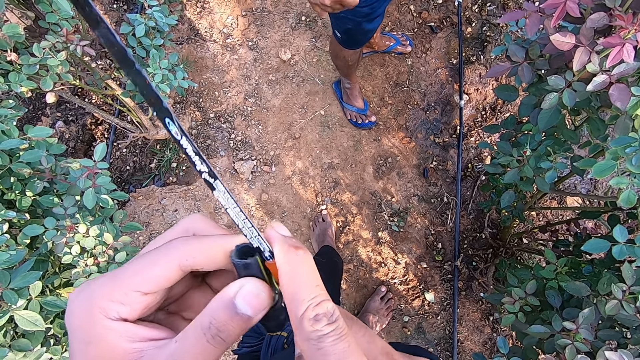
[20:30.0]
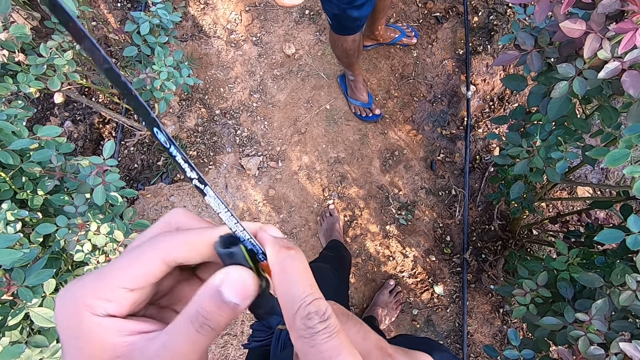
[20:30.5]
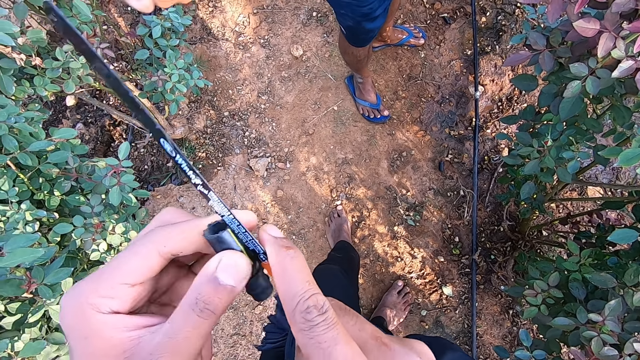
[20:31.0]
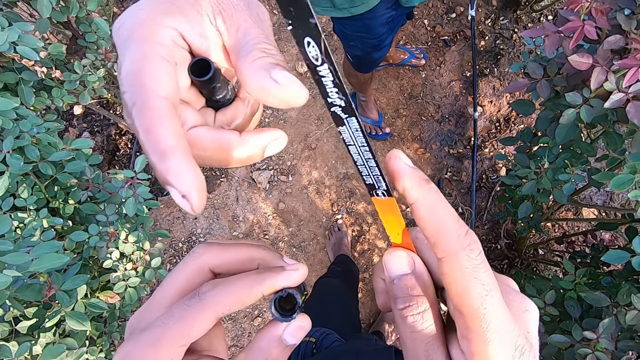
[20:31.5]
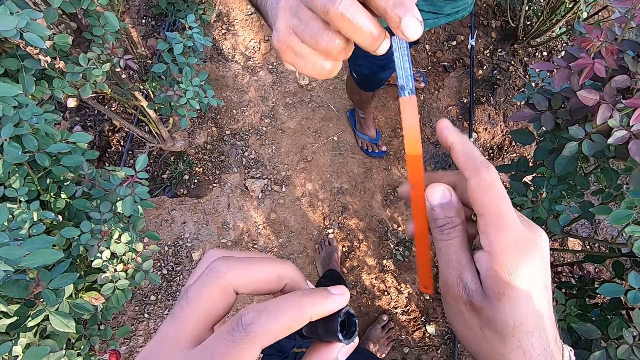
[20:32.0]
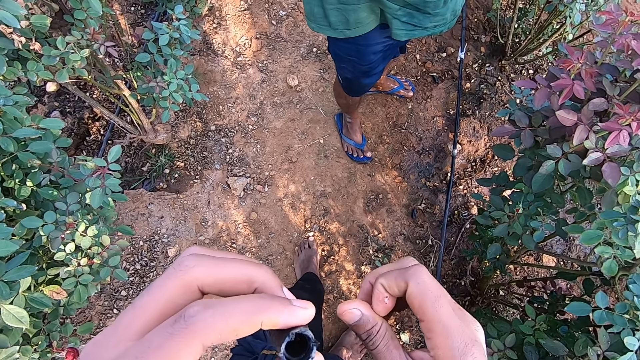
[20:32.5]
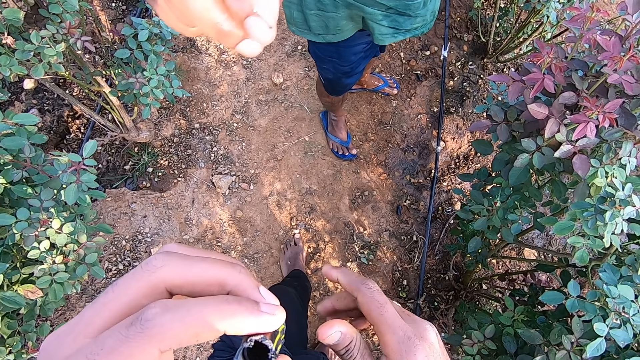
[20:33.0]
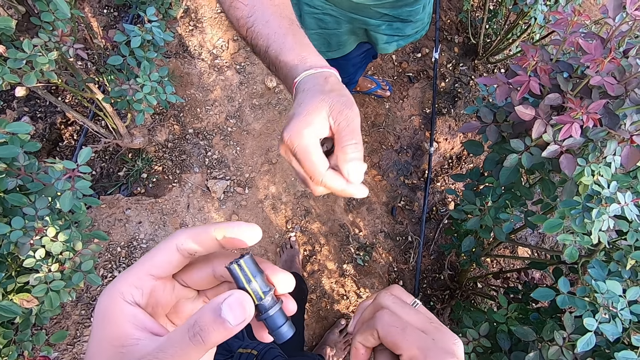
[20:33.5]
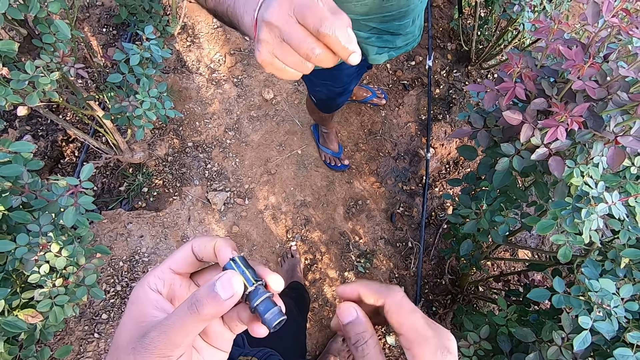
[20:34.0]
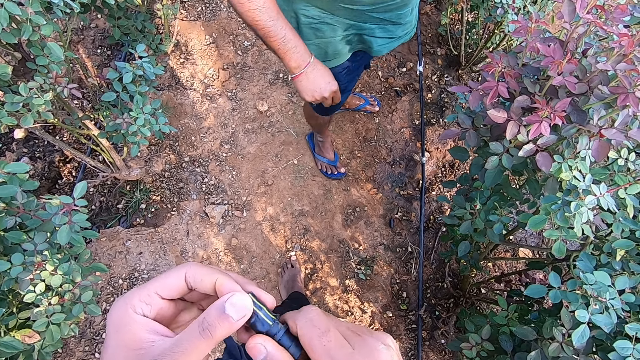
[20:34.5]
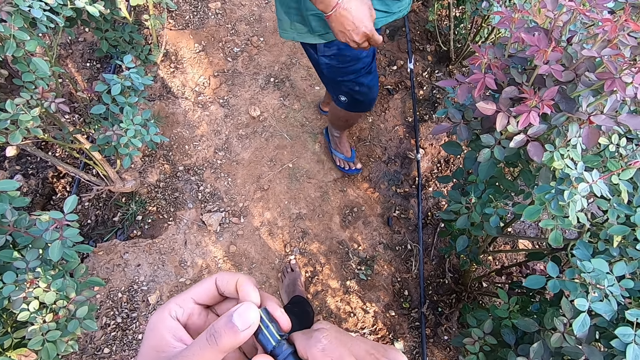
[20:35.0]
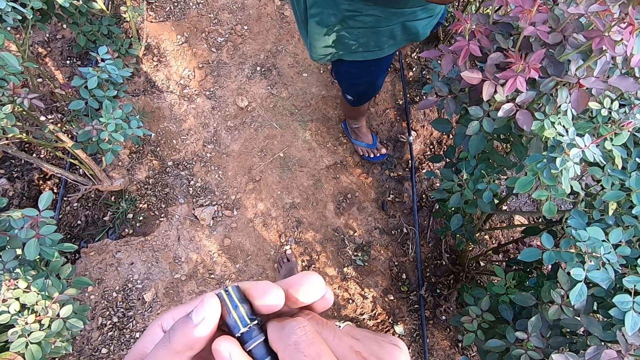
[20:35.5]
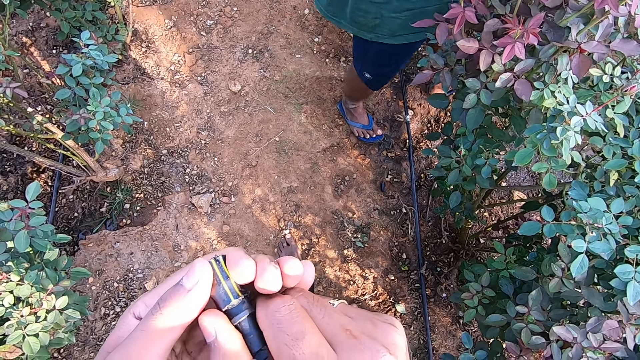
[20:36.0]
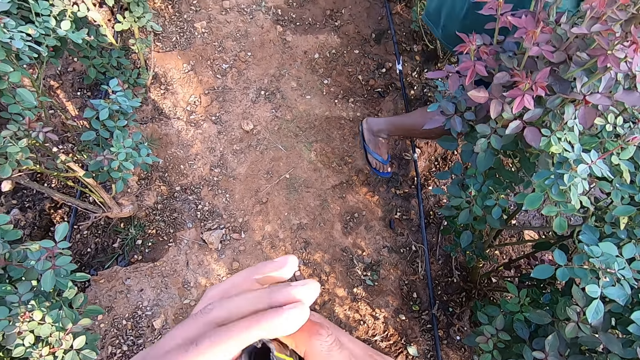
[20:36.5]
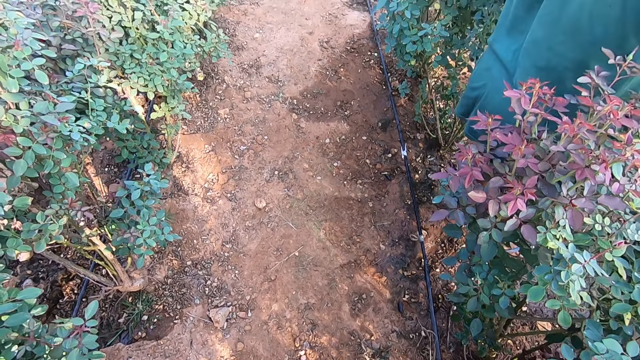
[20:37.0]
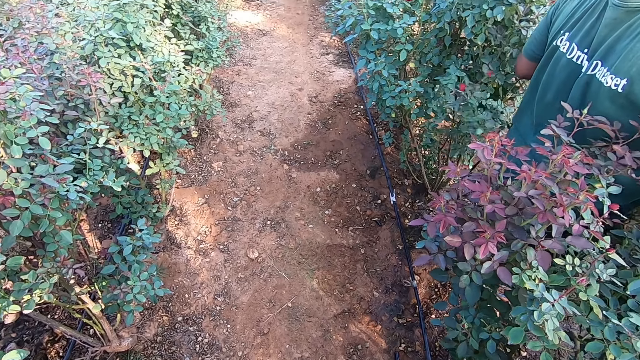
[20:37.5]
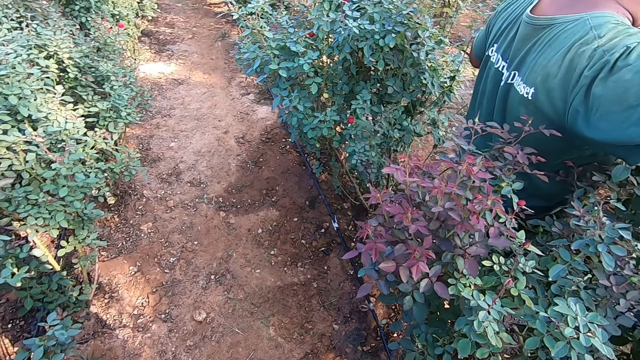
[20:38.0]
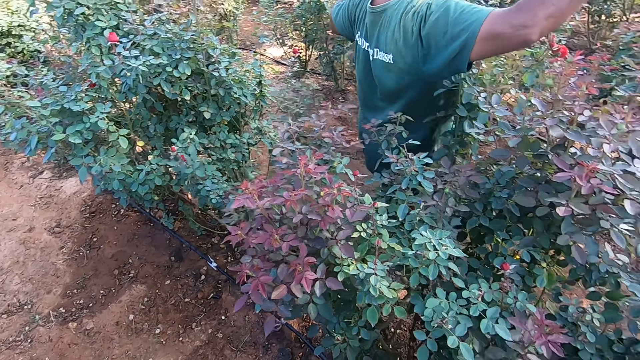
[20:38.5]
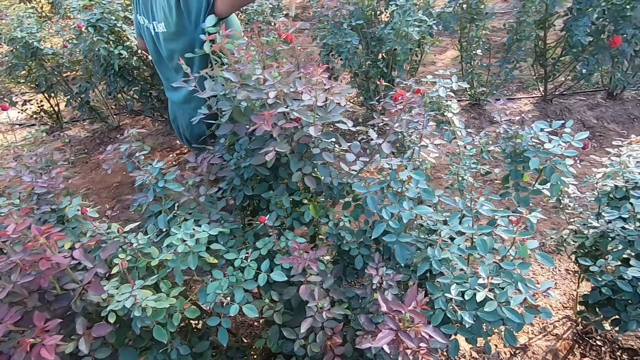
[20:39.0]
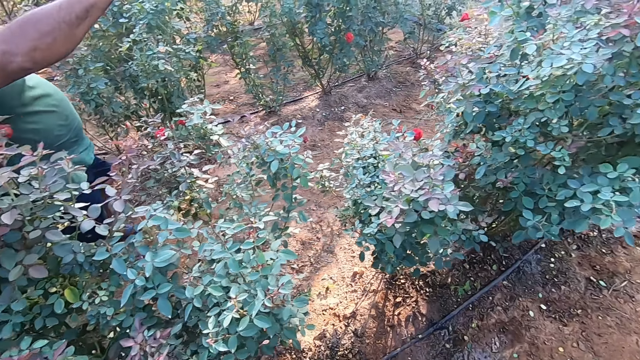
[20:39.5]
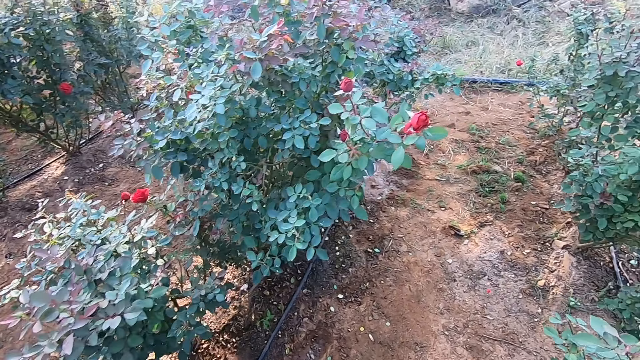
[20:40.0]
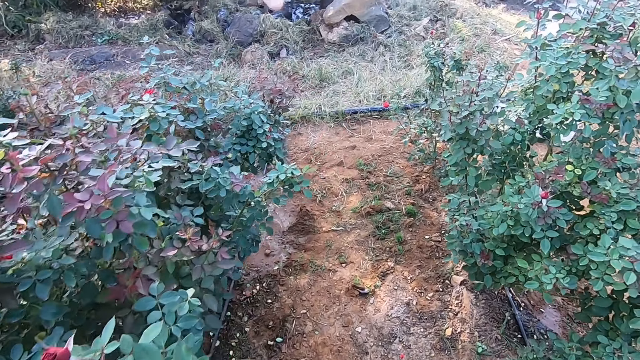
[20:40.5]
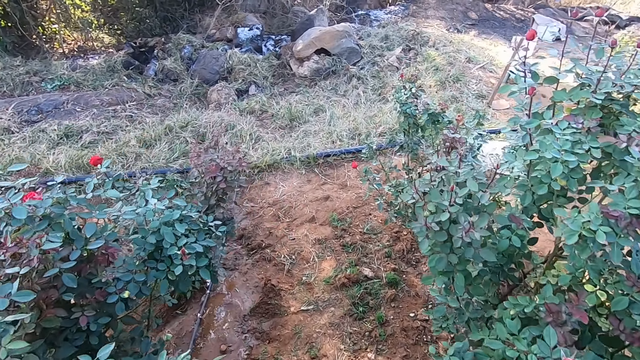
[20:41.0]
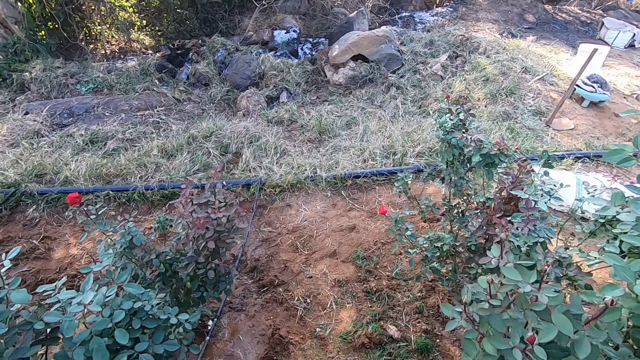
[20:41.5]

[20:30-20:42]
The camera wearer cuts the pipe with the axe saw. The man interacts with the camera wearer. The camera wearer hands the man the axe saw. The man collects the pipe saw in the camera wearer's right hand with his right hand. The camera wearer holds the pipe with both hands. The man walks around the garden.

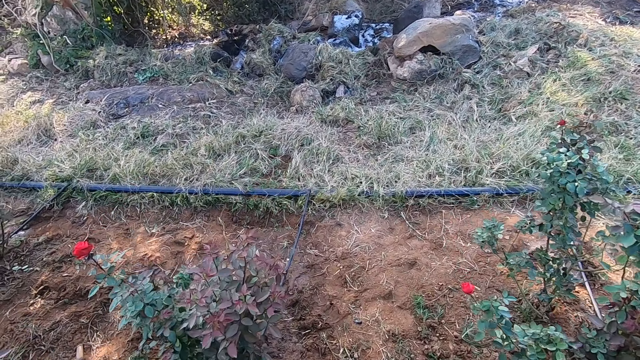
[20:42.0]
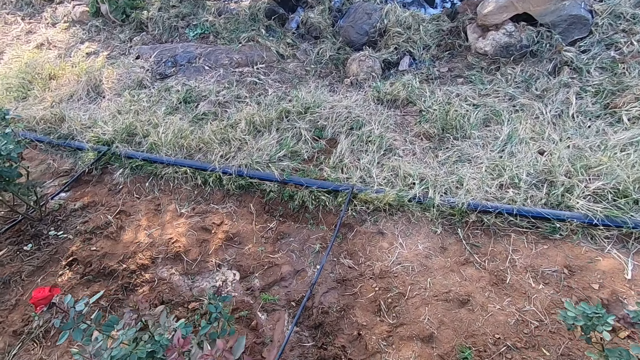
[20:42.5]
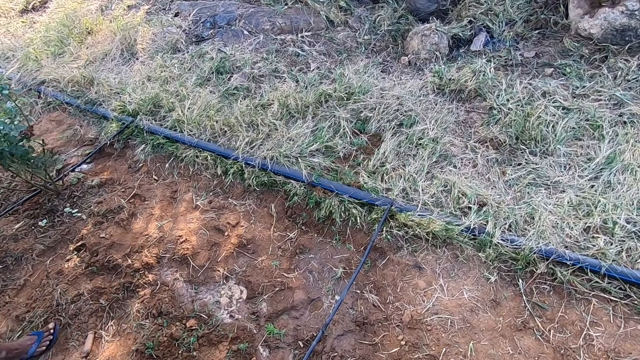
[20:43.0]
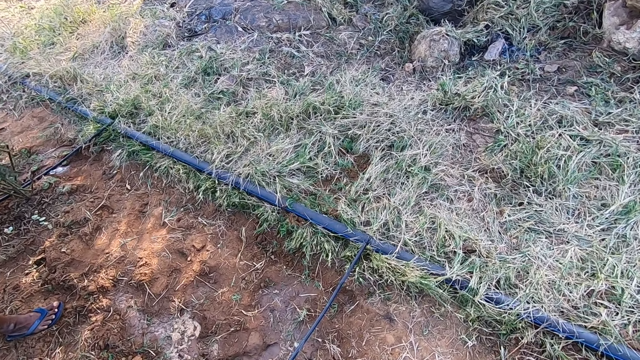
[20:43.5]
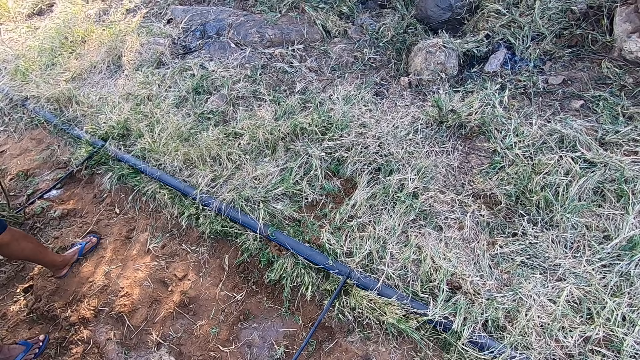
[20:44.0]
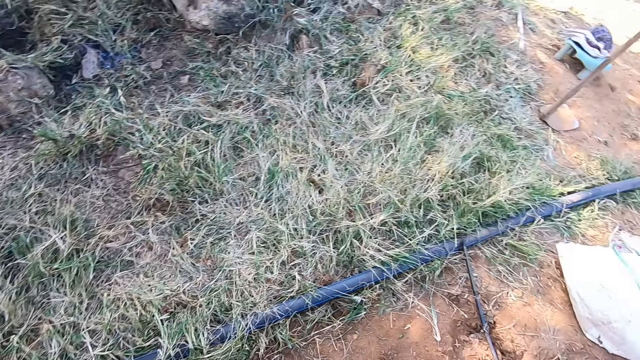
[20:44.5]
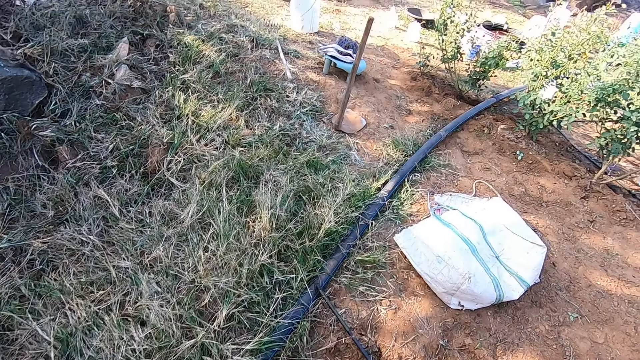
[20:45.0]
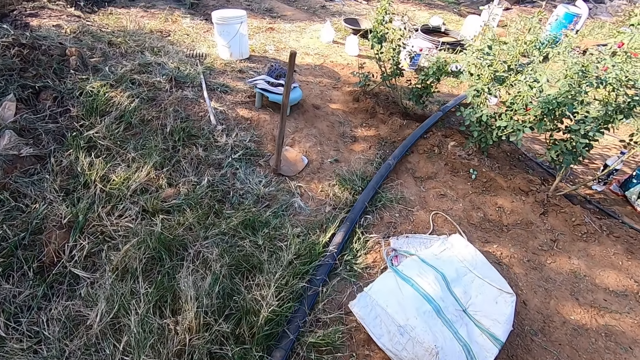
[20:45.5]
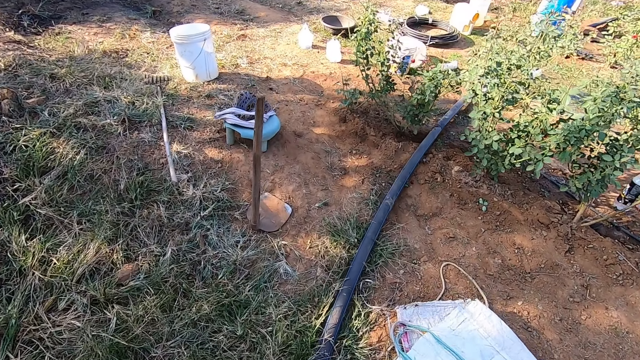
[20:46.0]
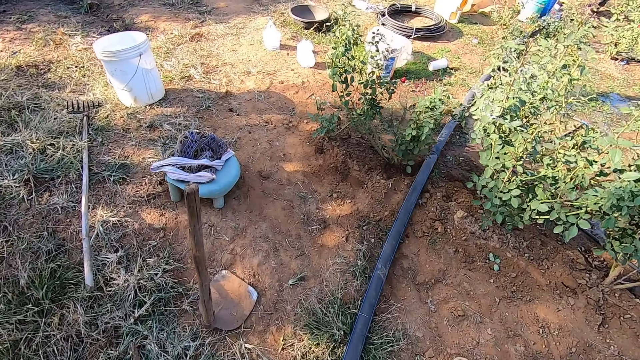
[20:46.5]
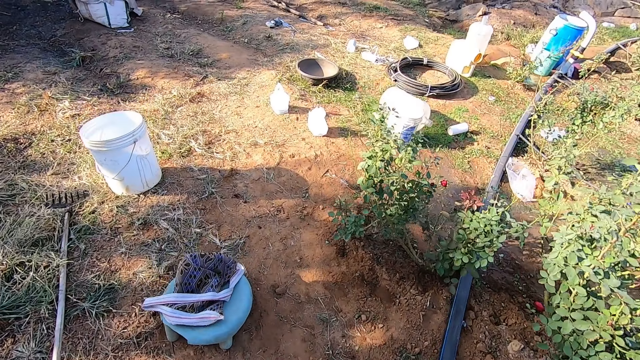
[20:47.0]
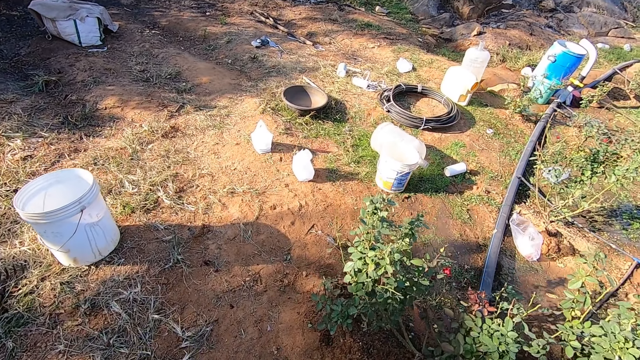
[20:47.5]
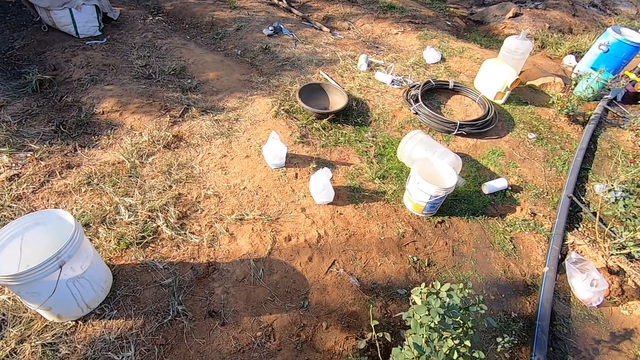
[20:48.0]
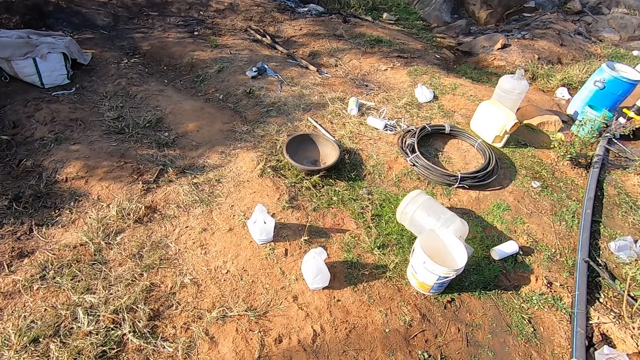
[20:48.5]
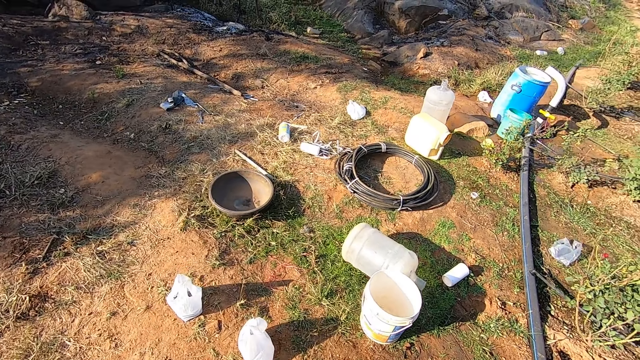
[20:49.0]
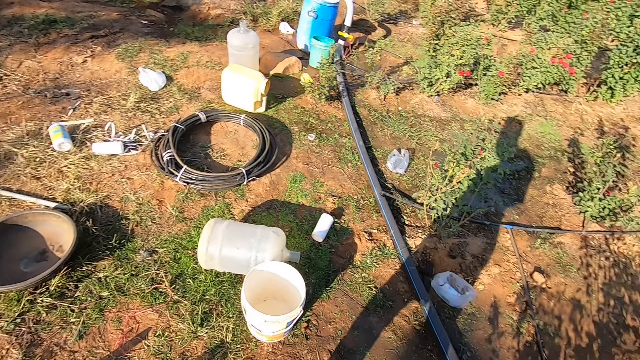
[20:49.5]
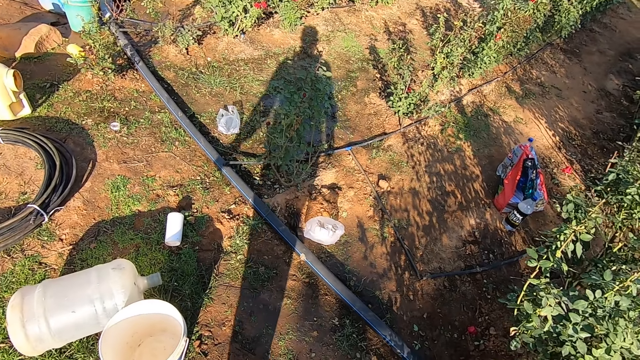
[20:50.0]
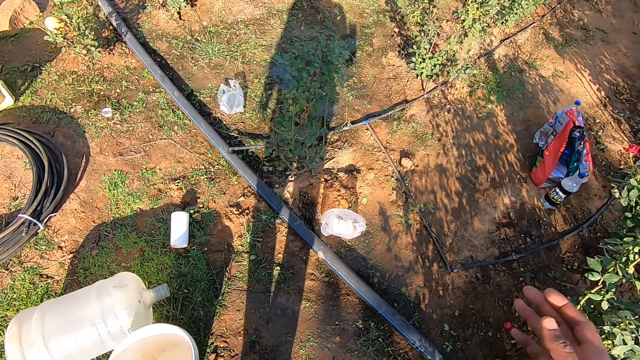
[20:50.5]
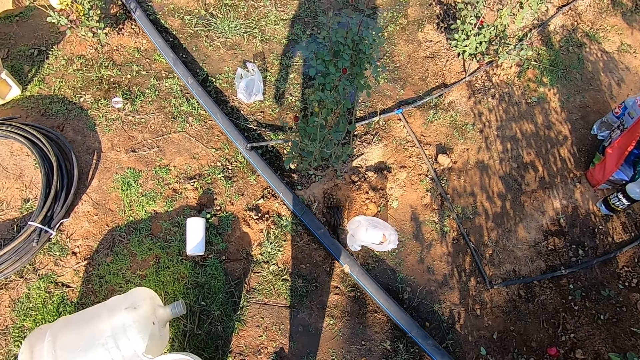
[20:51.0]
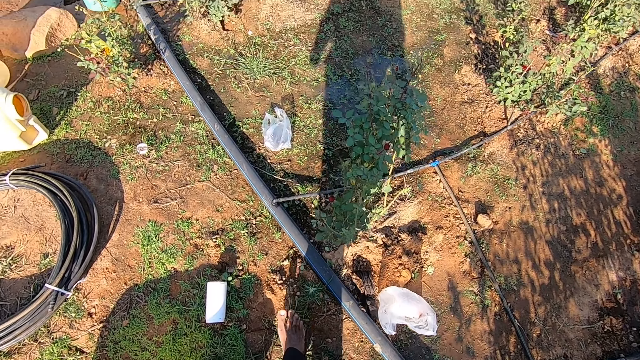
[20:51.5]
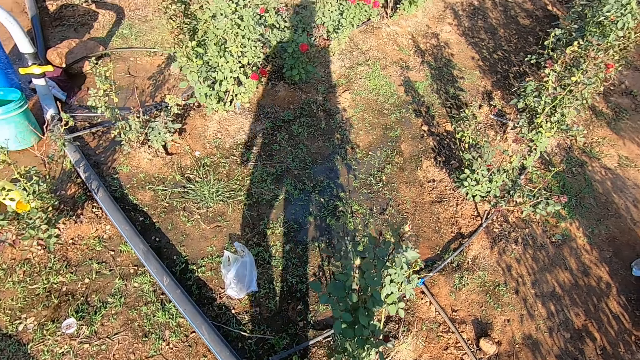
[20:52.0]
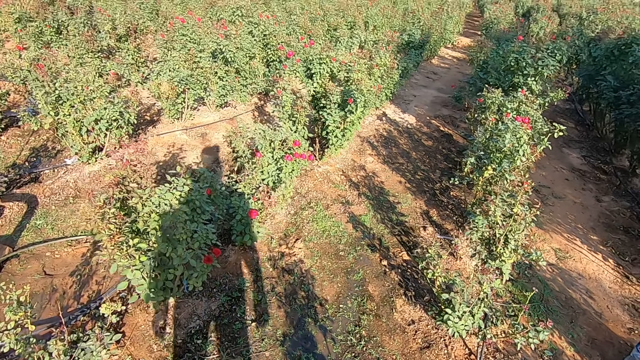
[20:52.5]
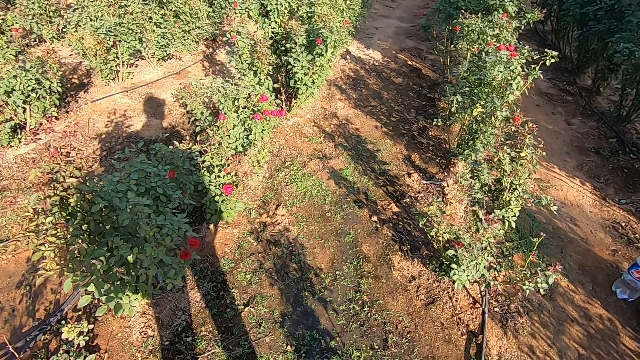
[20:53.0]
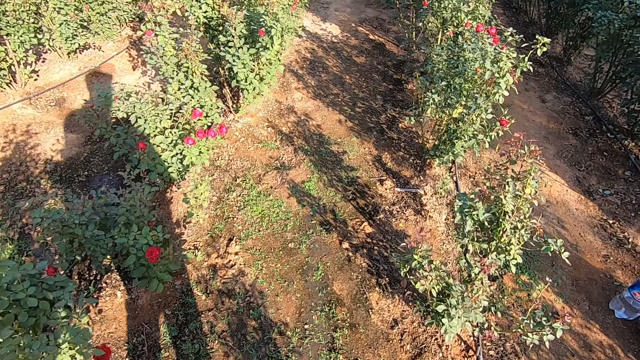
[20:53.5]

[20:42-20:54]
The camera wearer walks around the garden.
